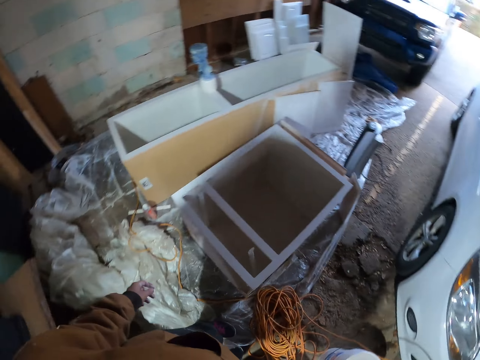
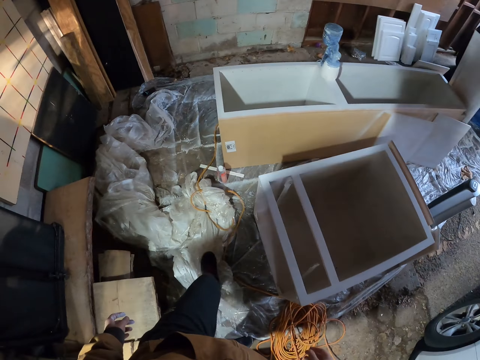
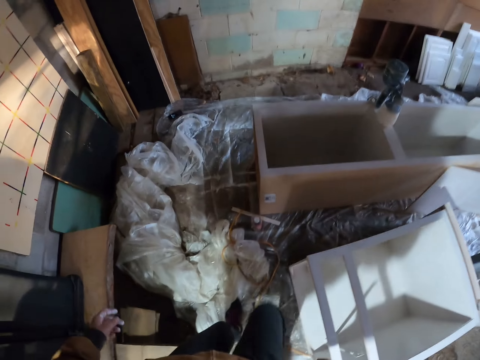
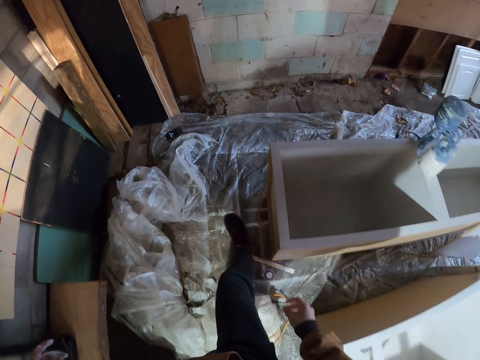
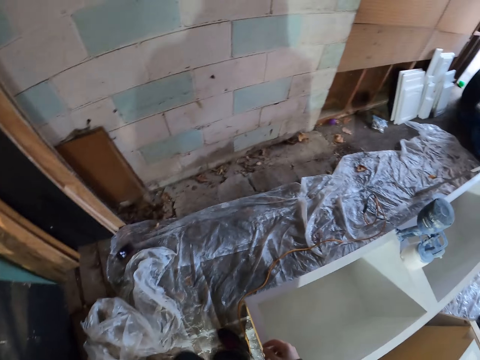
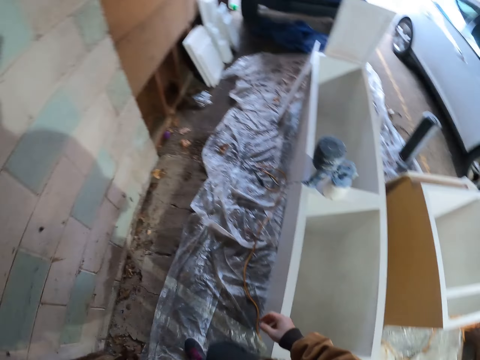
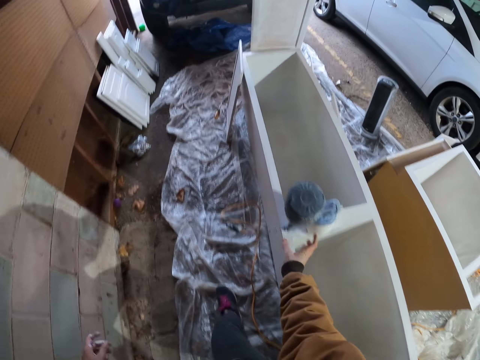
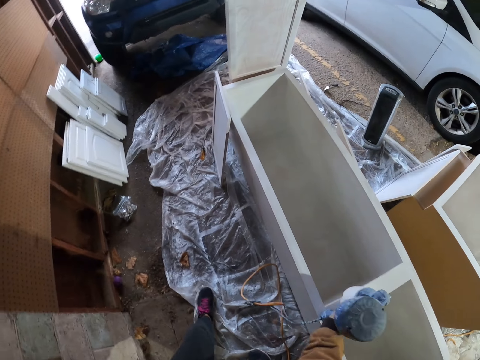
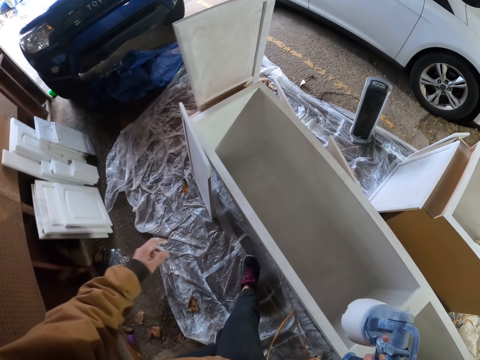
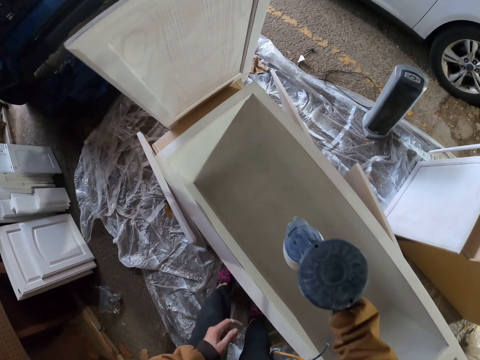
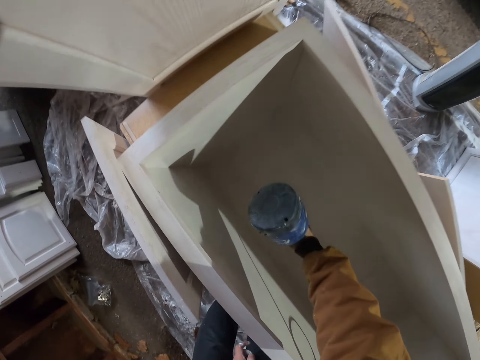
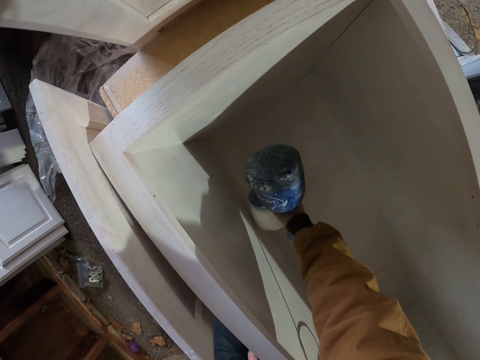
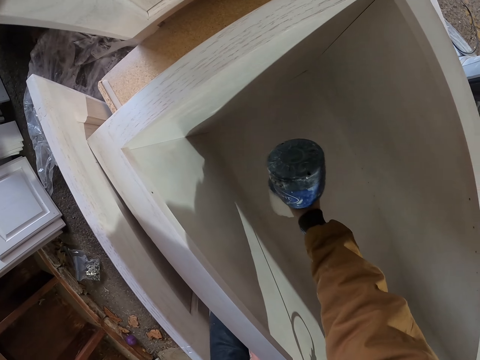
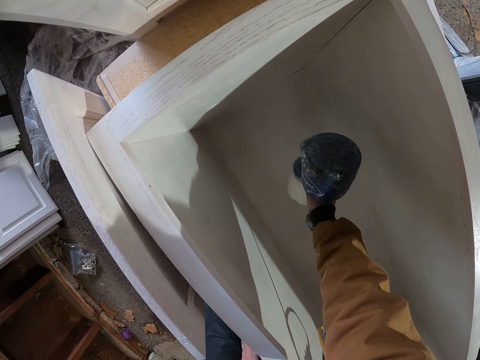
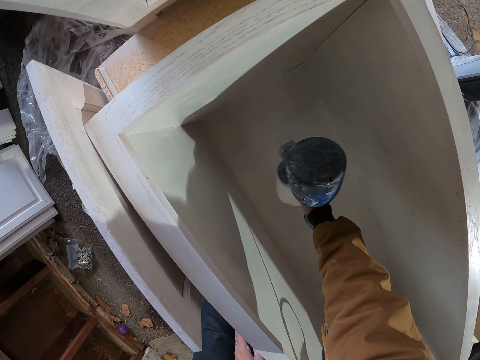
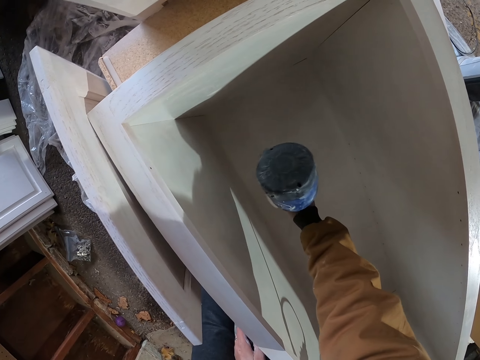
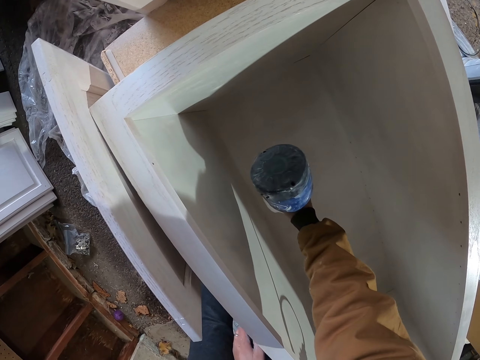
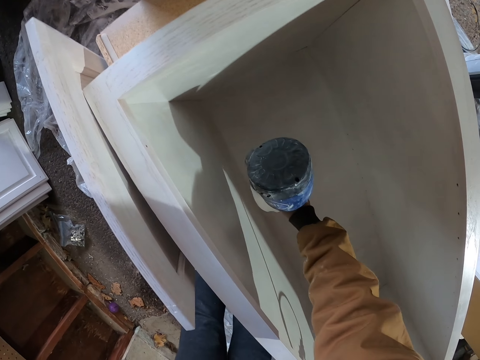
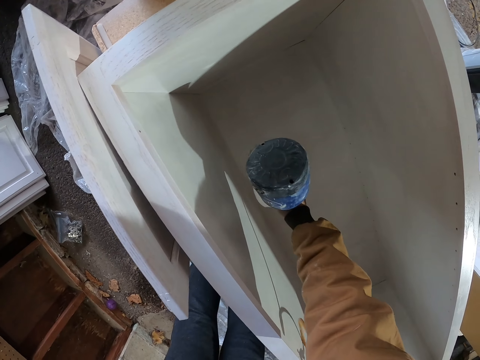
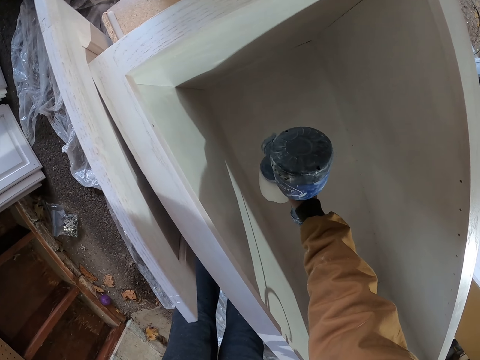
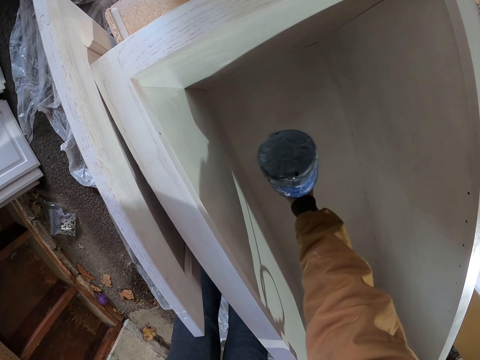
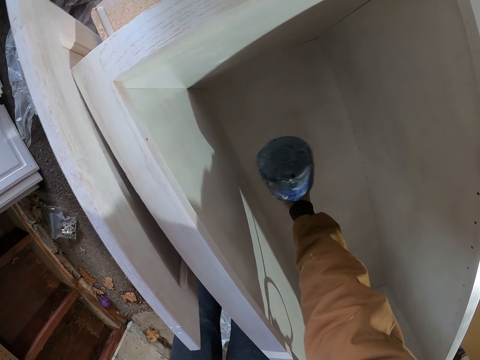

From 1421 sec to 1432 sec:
The camera wearer walks around the house. They pick the paint spray machine from the machine. They spray the paint on the wood with the machine.

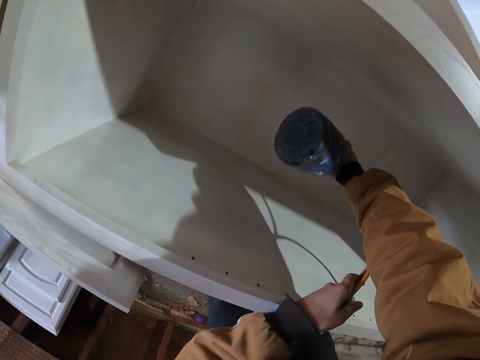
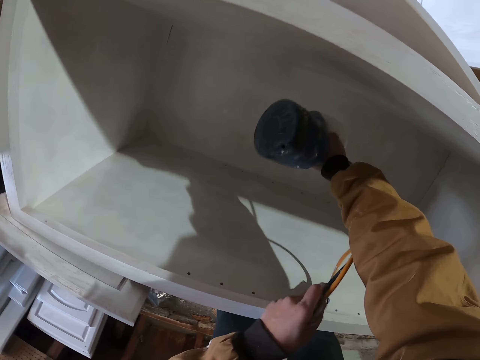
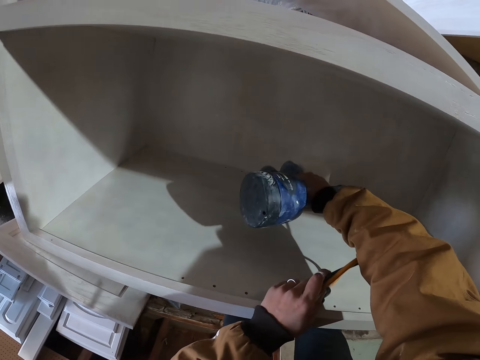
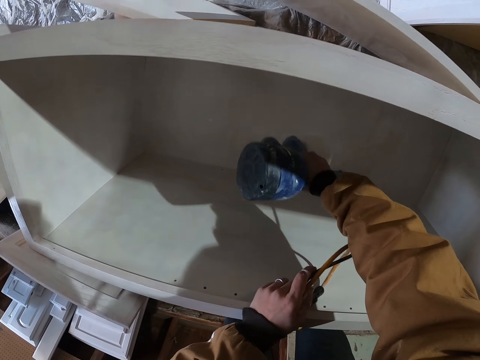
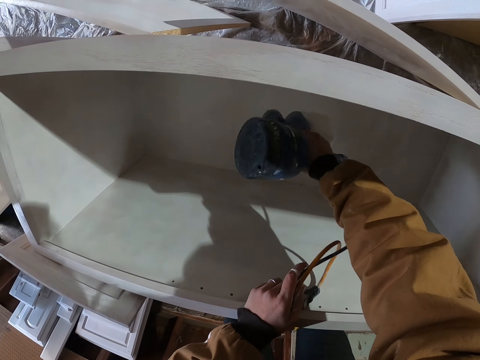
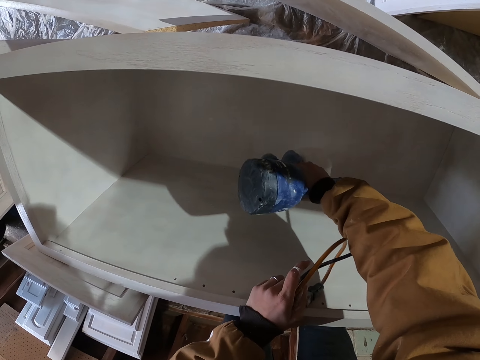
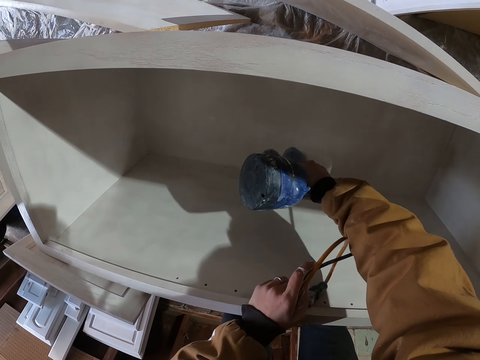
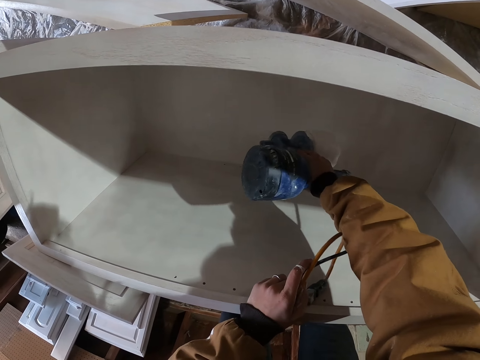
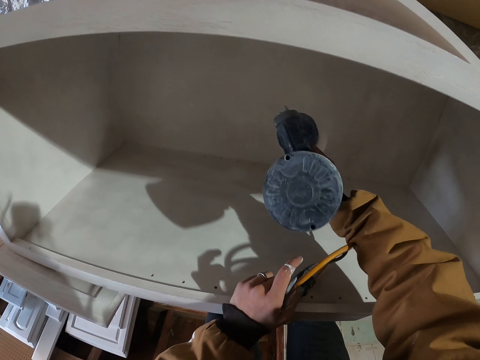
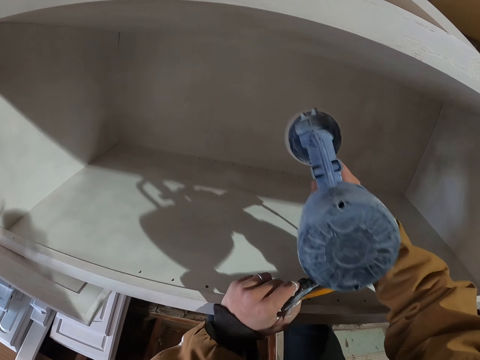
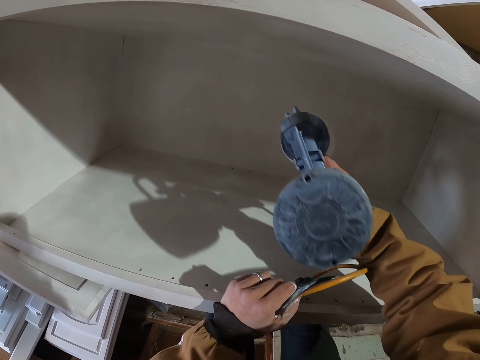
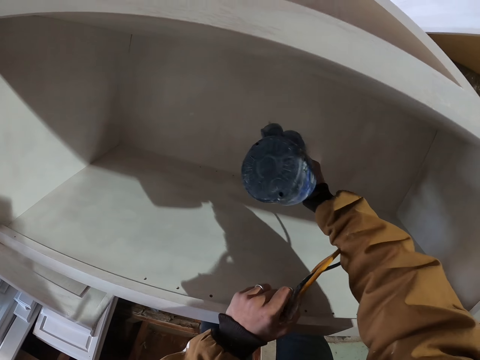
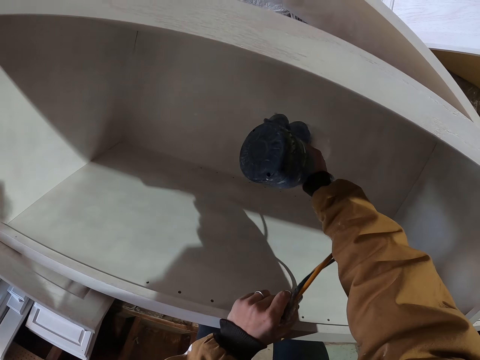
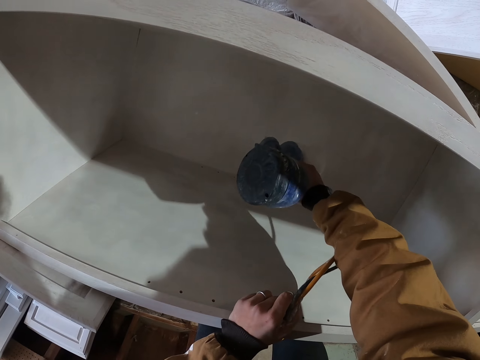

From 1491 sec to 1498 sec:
The camera wearer holds the cable with their hand. They spray the paint on the wood with the machine.

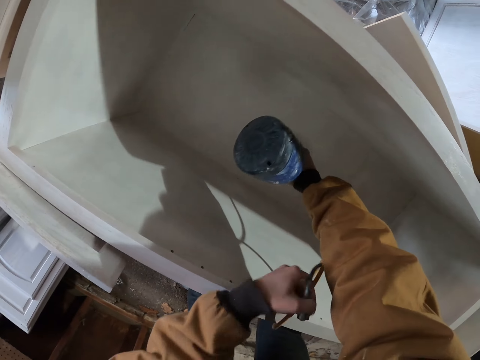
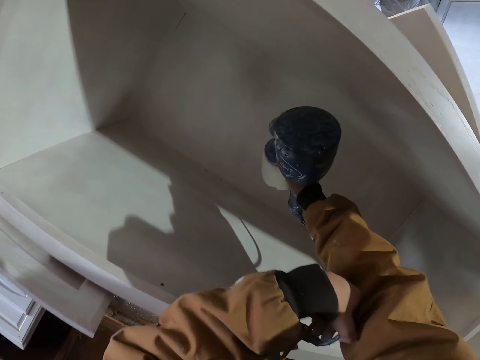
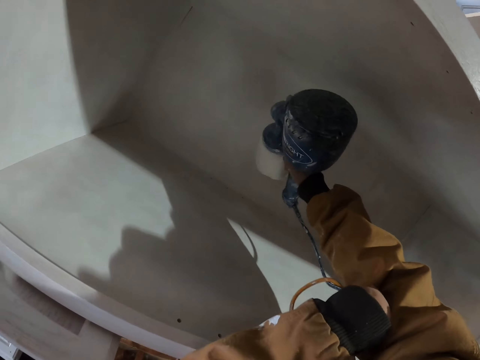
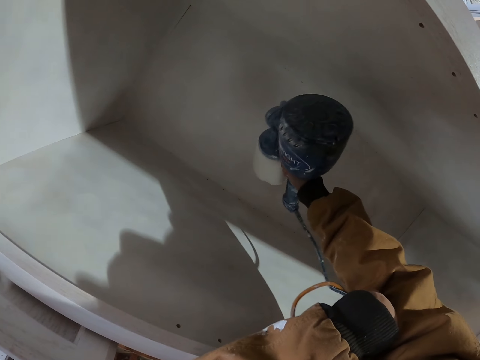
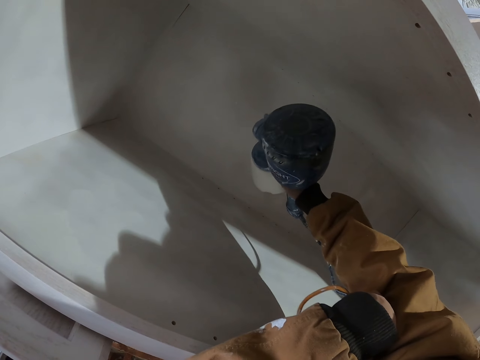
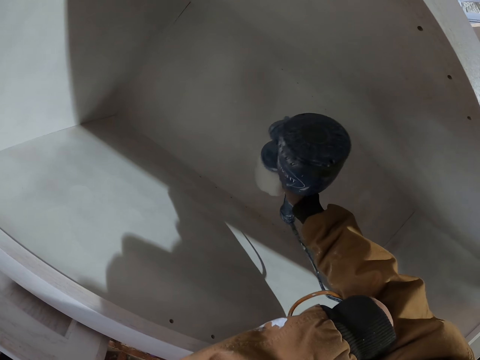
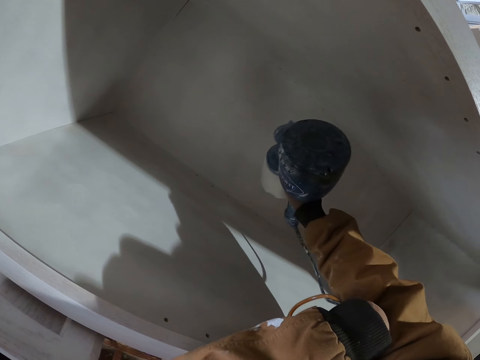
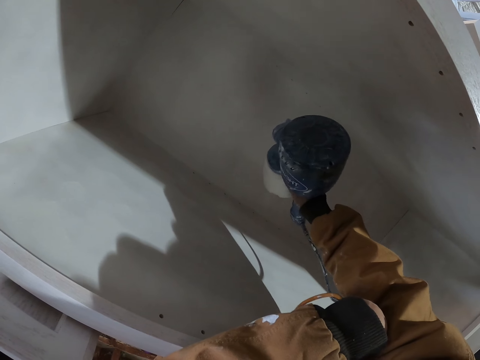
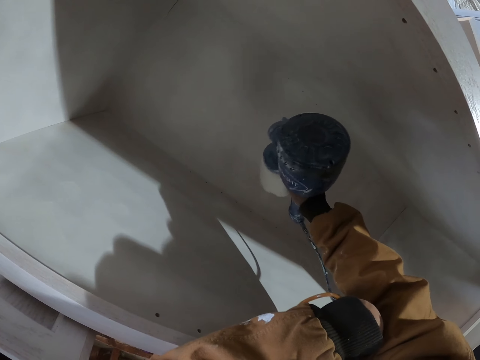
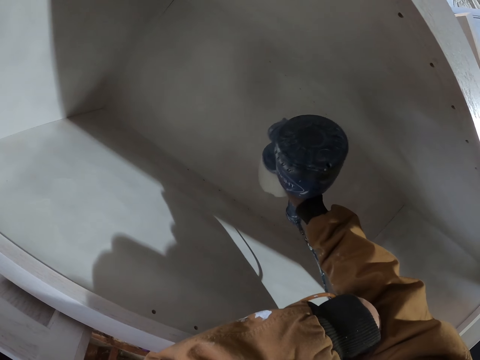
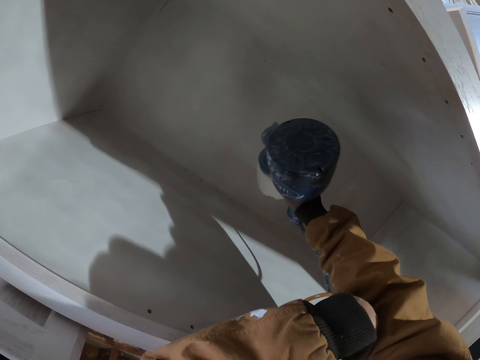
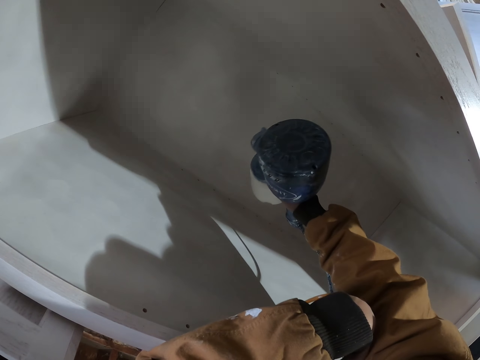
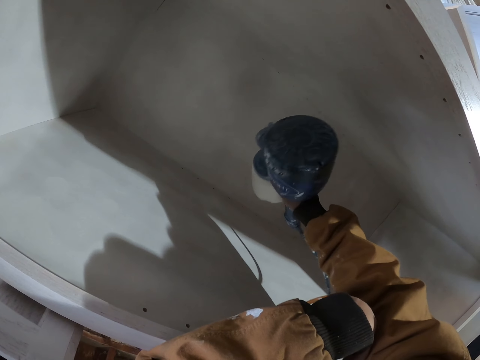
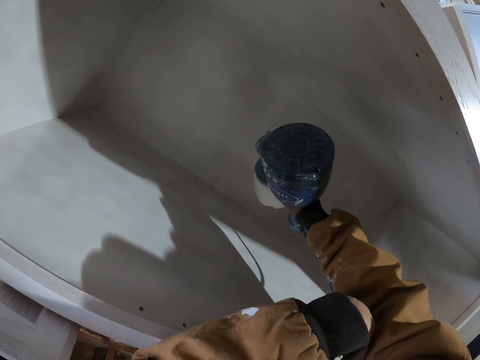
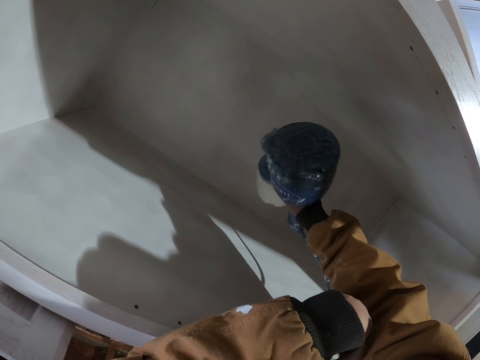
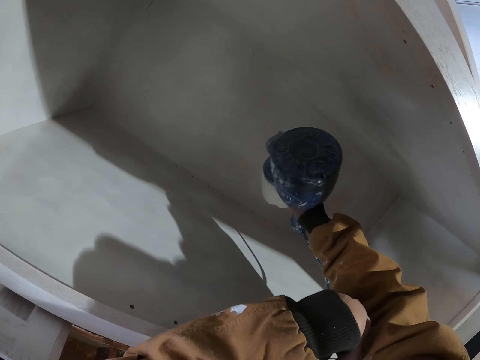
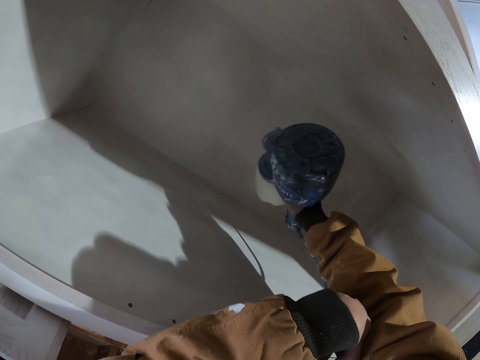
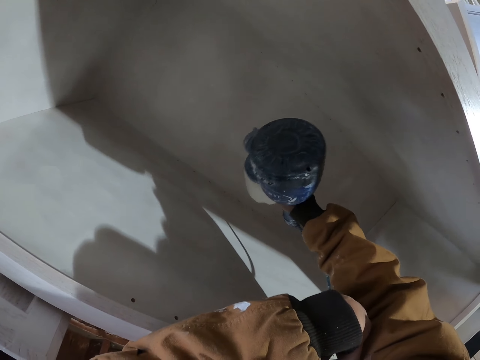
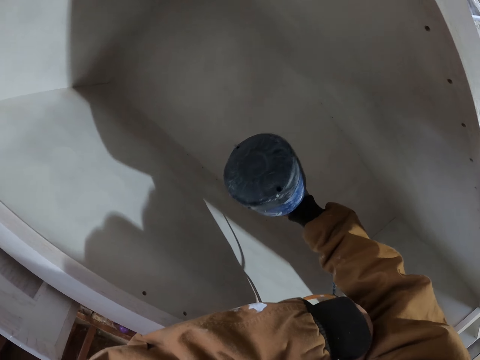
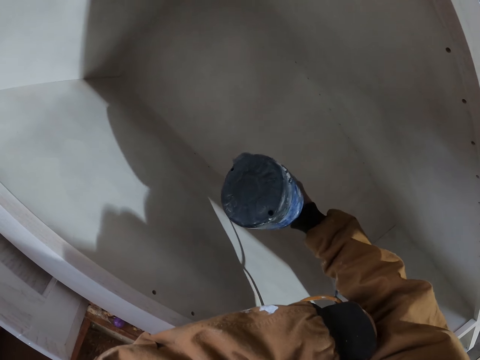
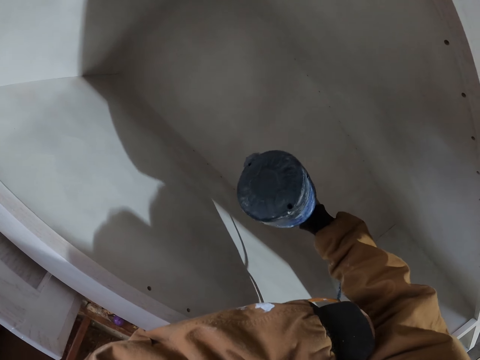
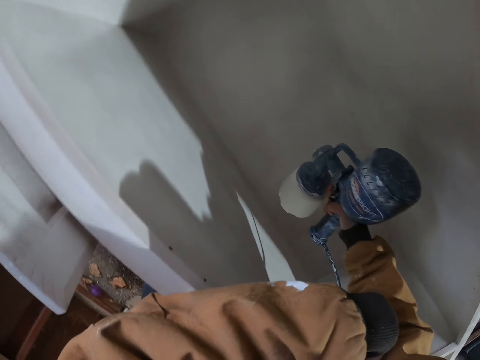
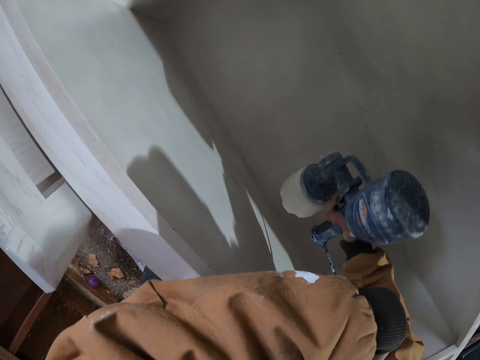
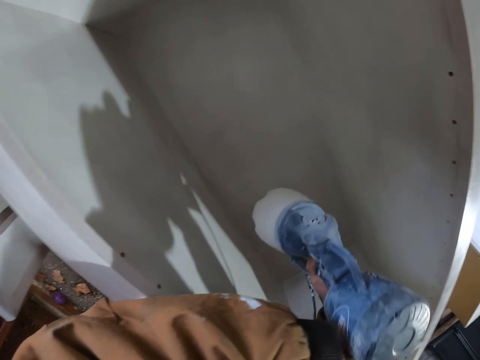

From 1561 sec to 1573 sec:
The camera wearer places their hand on the wood. They spray the paint on the wood with the machine.
